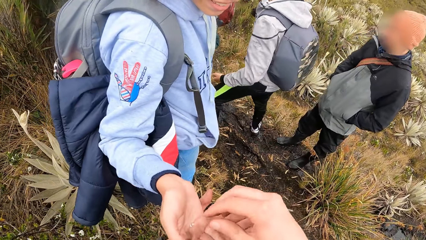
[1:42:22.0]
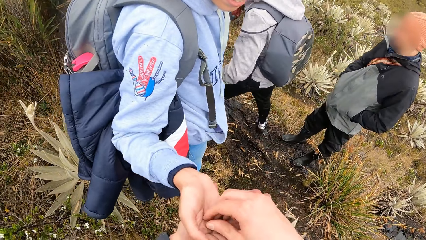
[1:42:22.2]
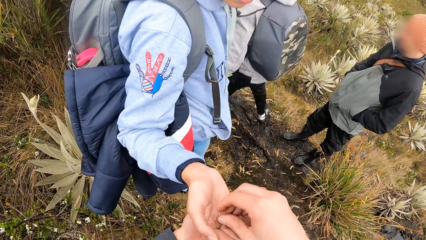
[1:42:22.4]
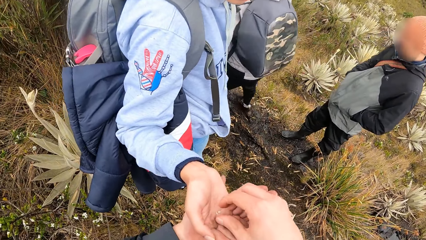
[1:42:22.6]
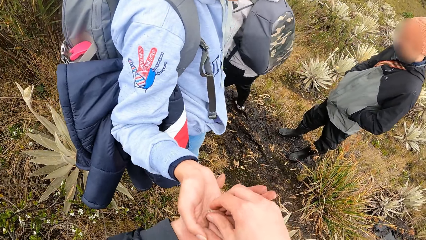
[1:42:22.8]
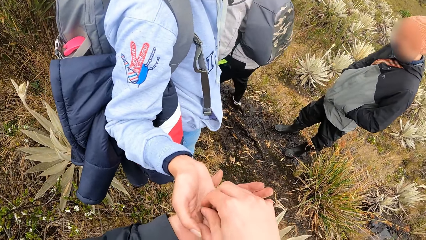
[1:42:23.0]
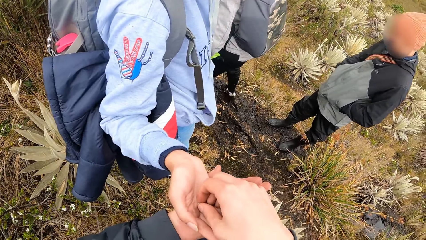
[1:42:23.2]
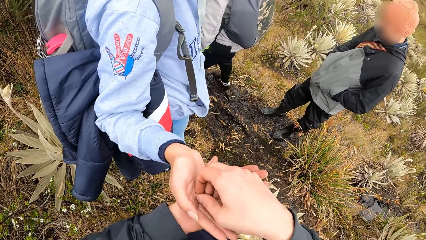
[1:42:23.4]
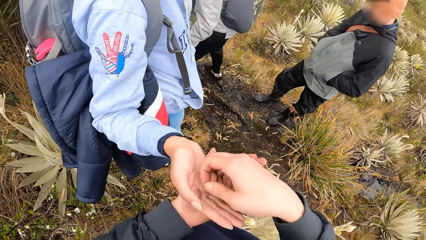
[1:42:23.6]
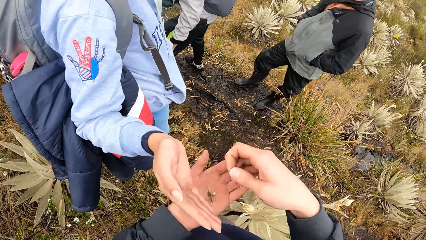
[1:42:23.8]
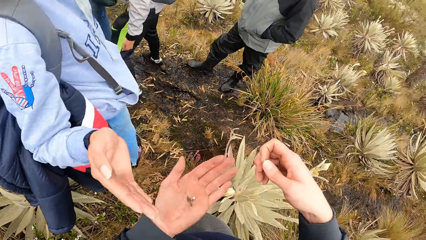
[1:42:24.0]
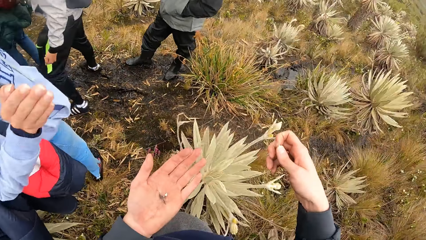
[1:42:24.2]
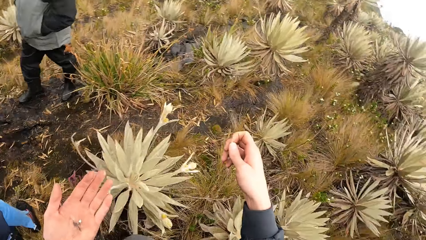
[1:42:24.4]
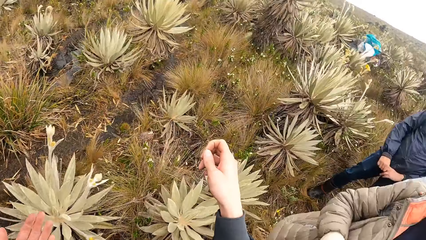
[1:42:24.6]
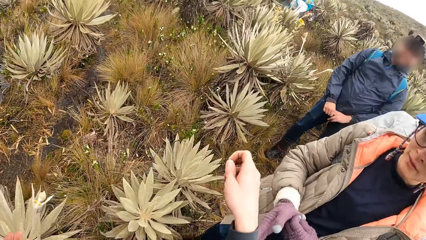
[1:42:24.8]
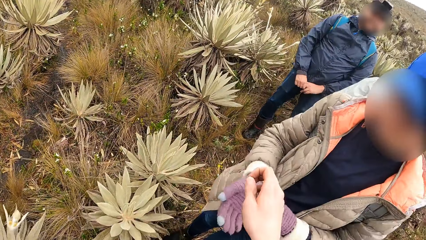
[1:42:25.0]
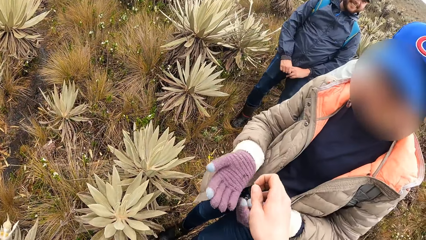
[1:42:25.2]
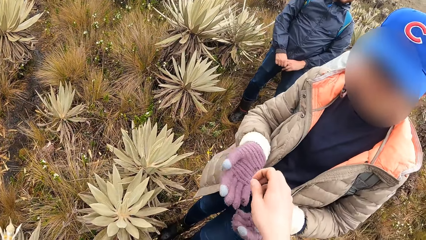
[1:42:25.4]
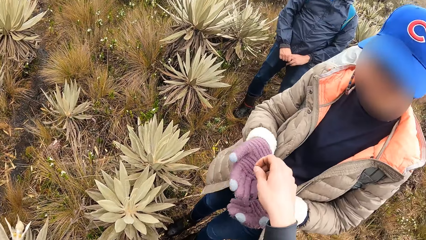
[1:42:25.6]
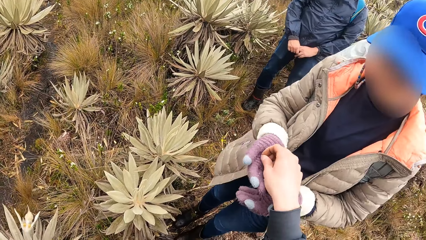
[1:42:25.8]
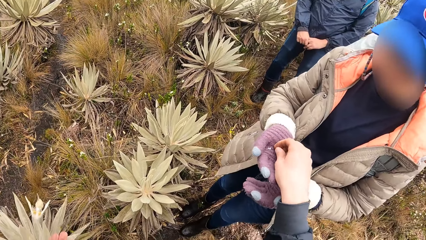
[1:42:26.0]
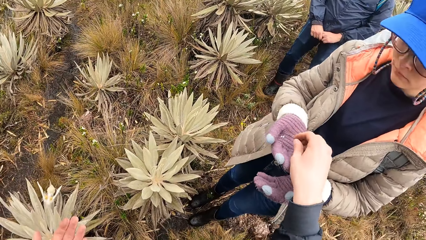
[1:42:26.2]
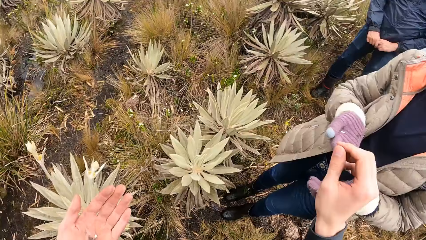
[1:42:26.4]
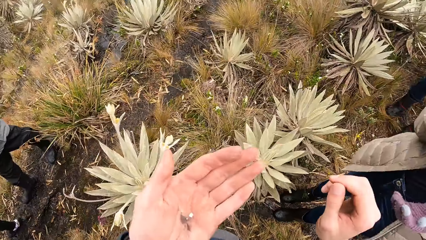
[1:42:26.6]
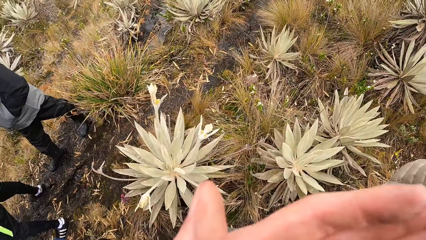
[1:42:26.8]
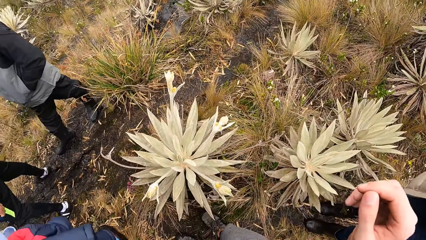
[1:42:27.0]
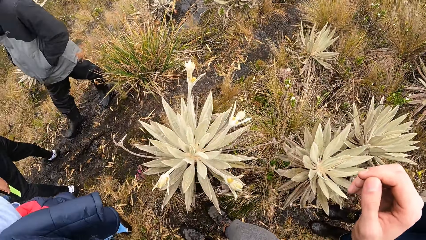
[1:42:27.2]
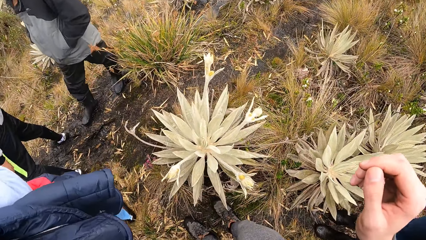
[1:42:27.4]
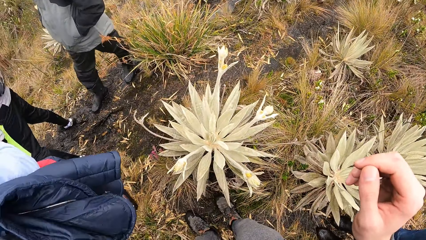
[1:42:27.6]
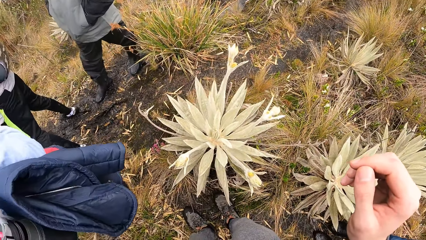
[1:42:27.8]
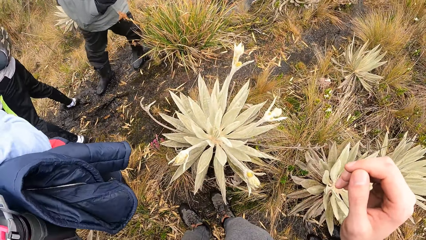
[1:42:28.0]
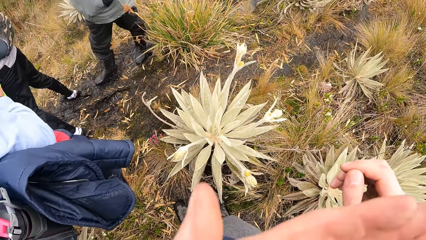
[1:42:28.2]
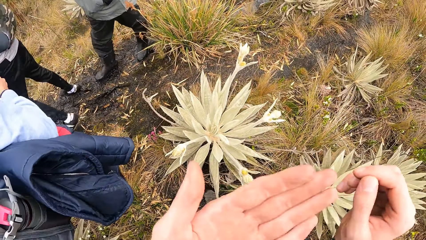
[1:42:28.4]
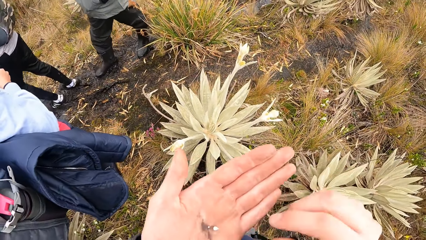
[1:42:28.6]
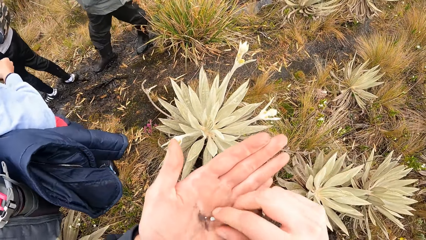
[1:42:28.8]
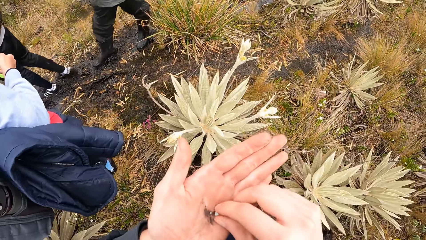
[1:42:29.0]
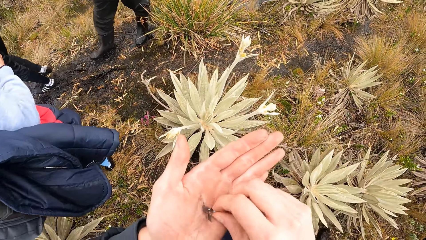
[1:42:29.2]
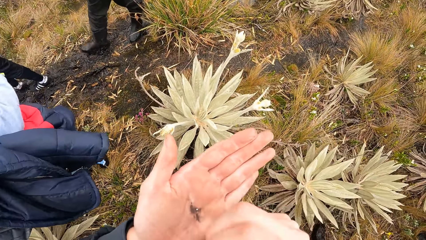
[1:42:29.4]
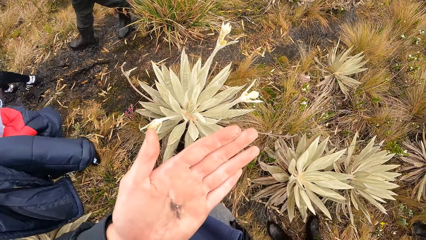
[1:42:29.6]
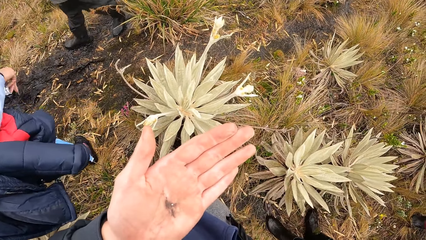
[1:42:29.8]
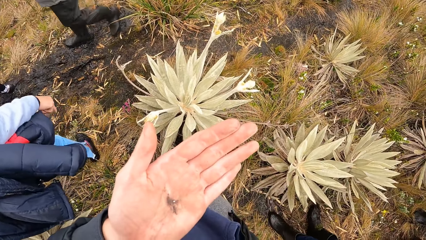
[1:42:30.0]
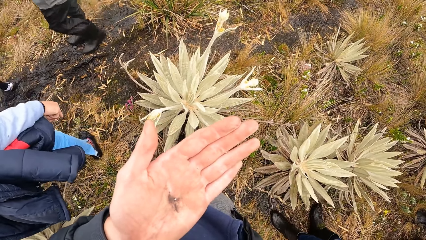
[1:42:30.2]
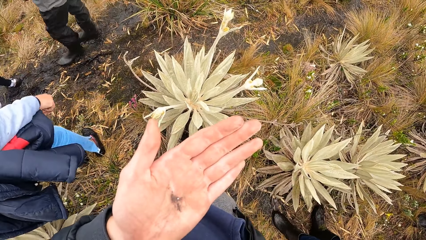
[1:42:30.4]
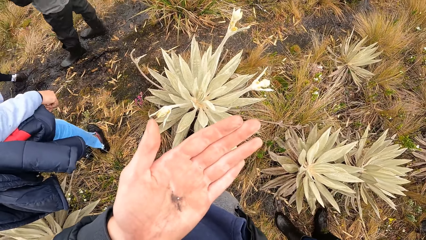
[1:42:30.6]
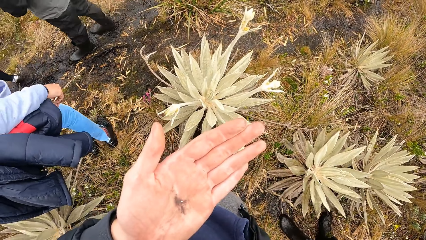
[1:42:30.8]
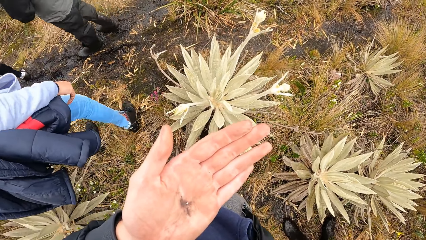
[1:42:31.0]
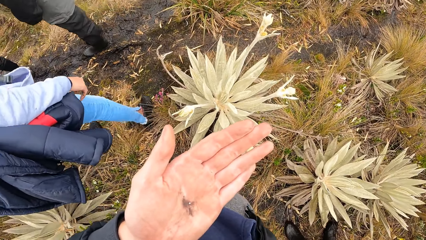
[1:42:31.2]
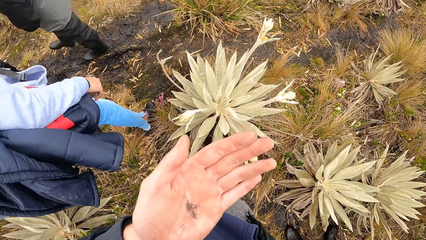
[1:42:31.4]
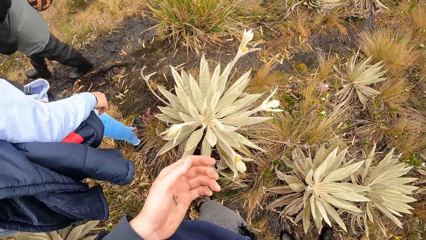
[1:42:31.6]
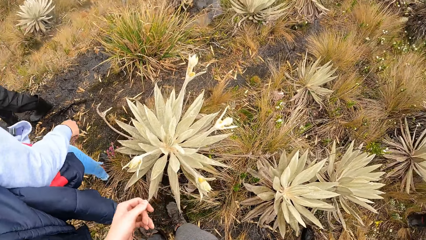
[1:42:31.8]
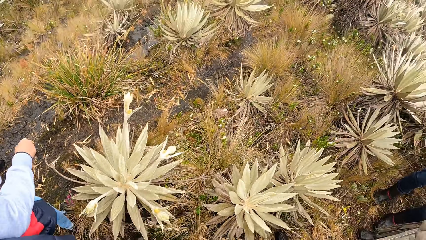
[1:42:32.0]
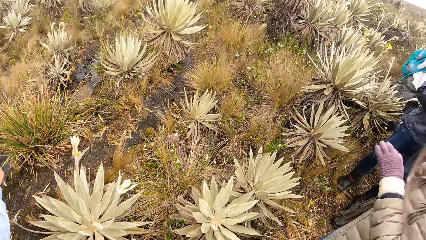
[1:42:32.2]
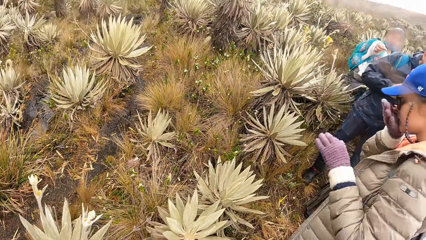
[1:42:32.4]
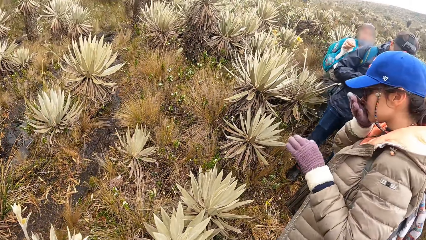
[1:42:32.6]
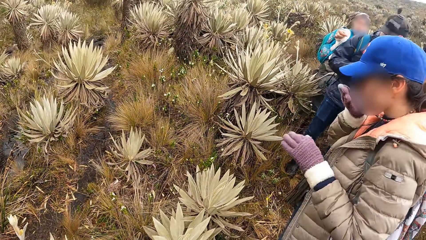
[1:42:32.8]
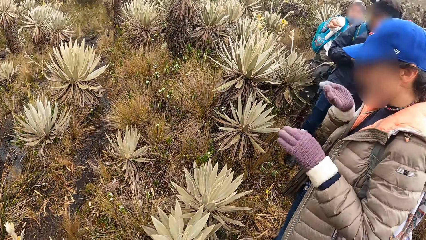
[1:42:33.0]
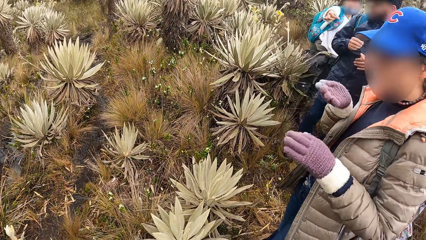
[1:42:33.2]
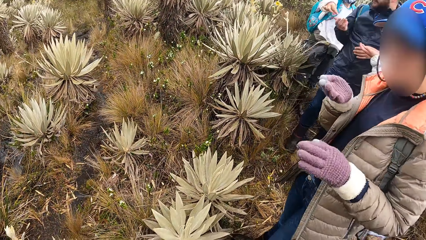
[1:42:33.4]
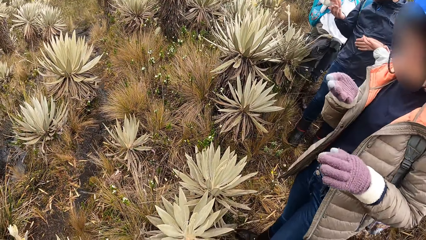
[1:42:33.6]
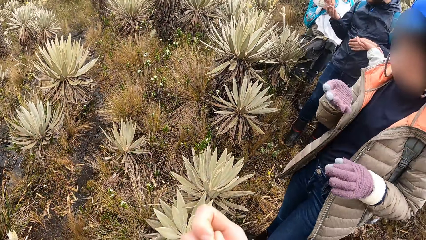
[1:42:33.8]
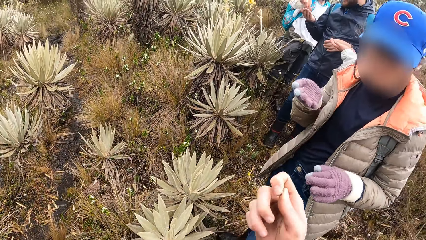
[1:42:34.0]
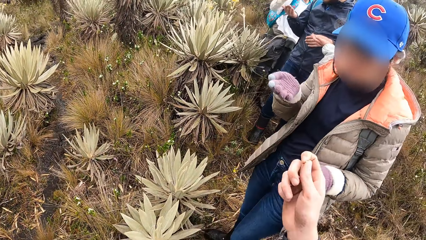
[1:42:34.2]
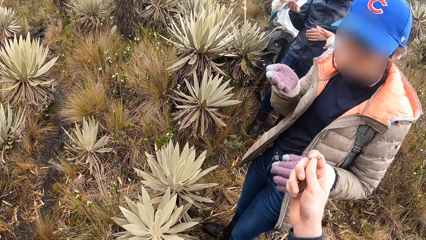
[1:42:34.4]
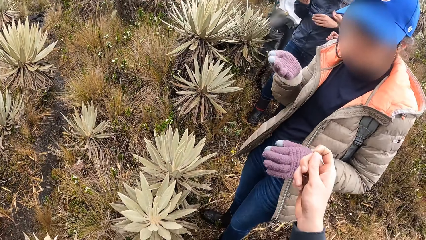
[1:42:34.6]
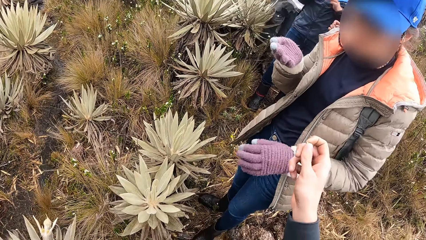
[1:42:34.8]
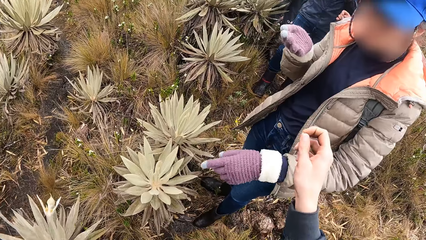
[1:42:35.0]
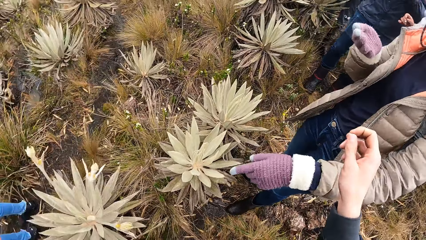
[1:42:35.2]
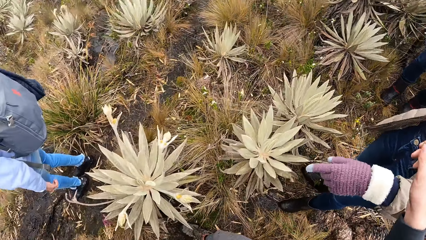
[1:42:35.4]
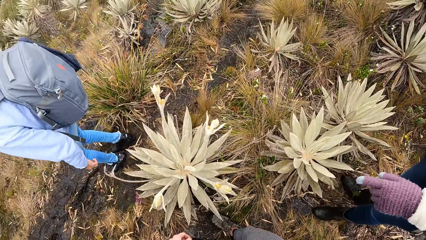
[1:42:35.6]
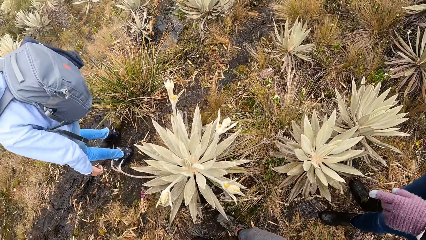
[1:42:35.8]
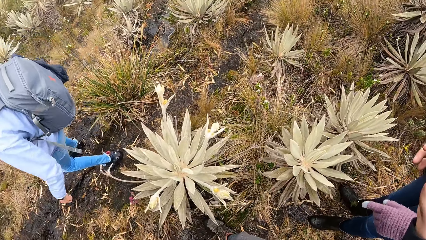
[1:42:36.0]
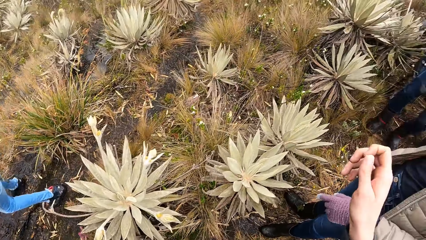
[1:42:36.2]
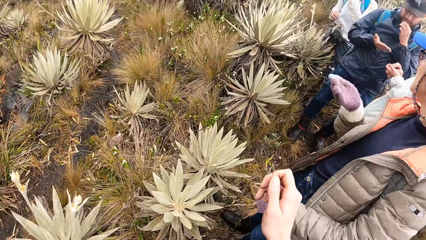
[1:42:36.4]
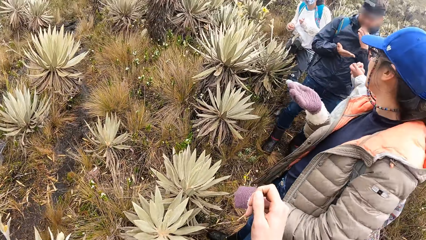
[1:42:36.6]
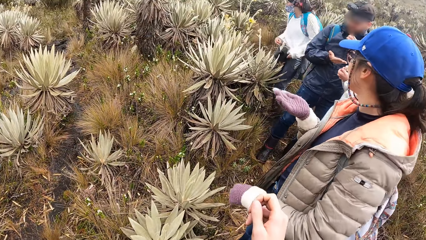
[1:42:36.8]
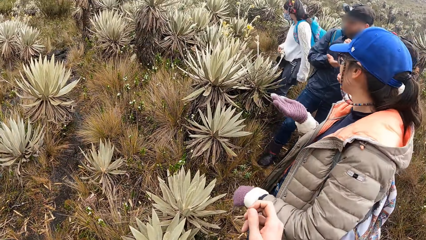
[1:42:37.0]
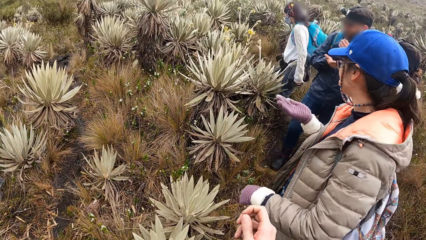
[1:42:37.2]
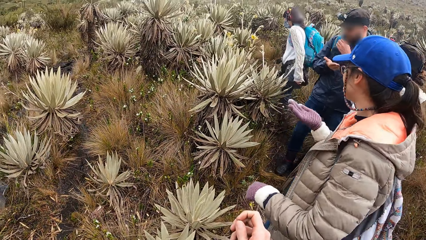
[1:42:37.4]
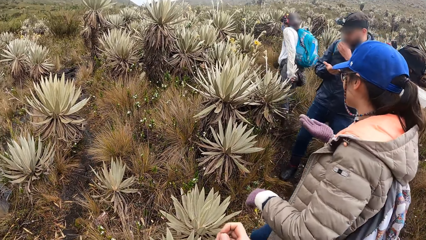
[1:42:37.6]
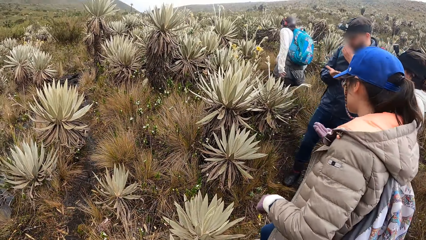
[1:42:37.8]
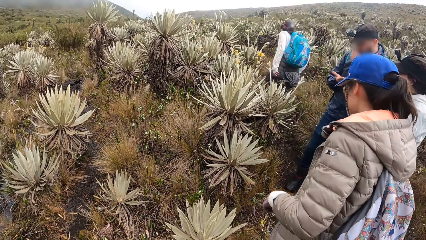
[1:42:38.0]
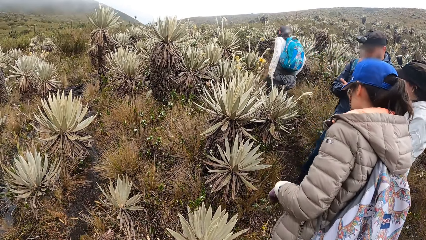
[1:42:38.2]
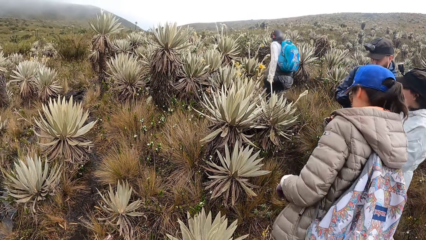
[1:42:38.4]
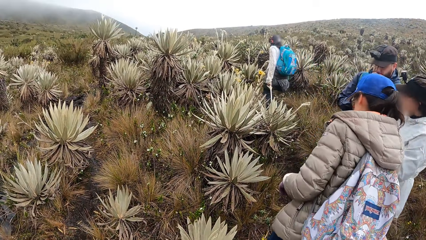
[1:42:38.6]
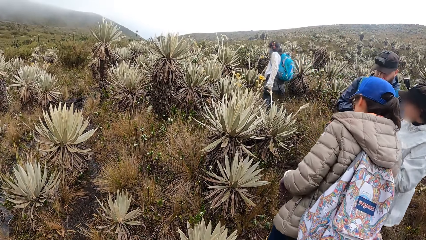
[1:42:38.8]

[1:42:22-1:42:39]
The camera wearer collects the grain from the right hand of the woman with his right hand. He drops the grain in his right hand on the right palm of another woman. He smells the grain in his left hand. He eats some seeds. He picks the grain in his left palm with his right hand. The other woman smells the grain in her right palm. Another woman collects the grain from the right palm of a man with her right hand. The camera wearer converses with a friend.
